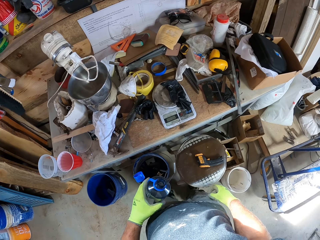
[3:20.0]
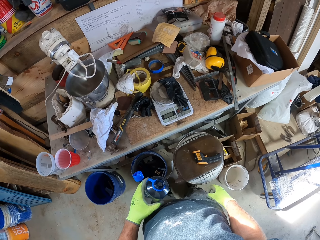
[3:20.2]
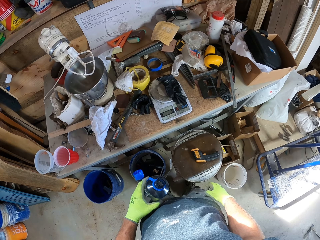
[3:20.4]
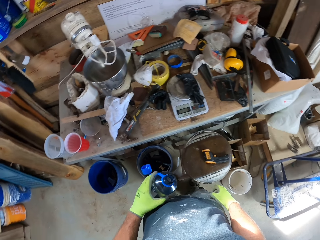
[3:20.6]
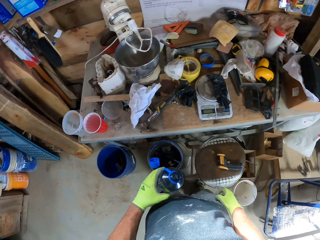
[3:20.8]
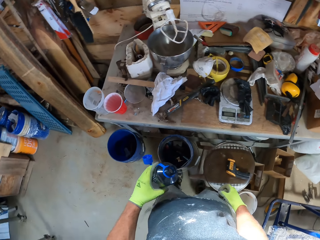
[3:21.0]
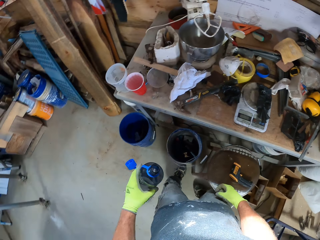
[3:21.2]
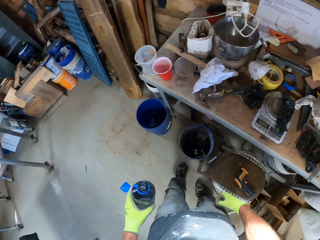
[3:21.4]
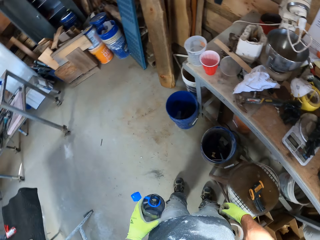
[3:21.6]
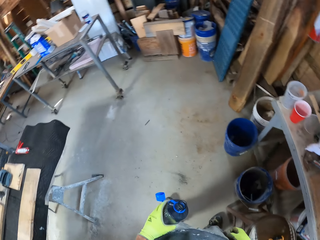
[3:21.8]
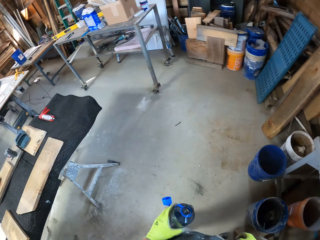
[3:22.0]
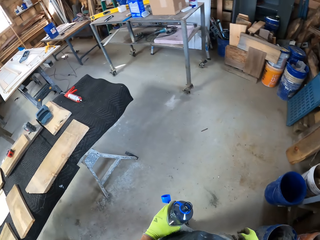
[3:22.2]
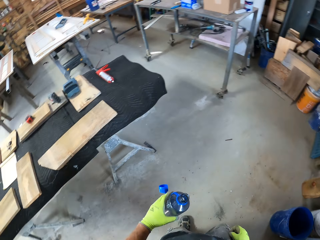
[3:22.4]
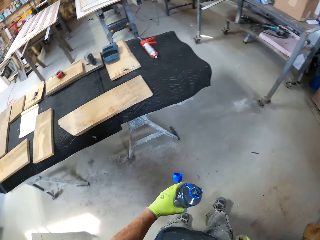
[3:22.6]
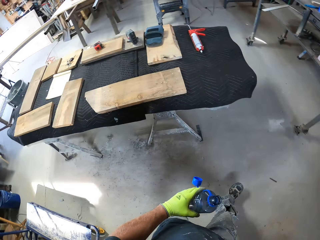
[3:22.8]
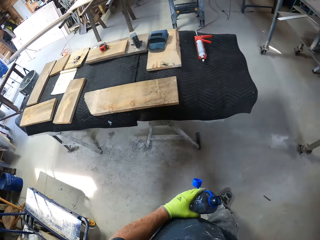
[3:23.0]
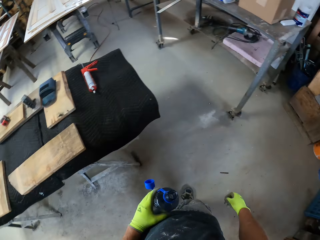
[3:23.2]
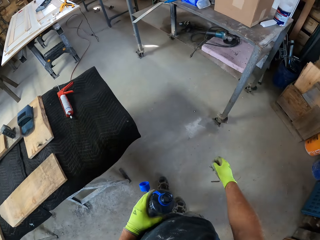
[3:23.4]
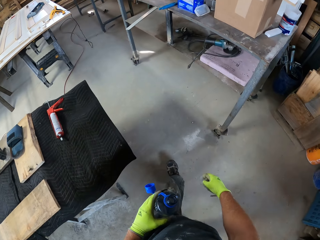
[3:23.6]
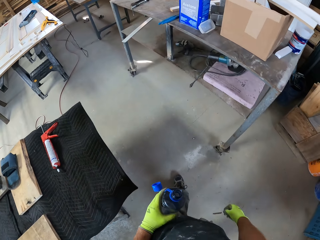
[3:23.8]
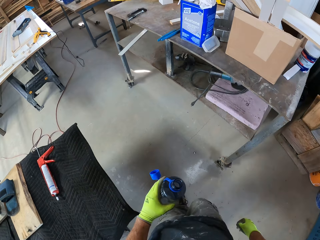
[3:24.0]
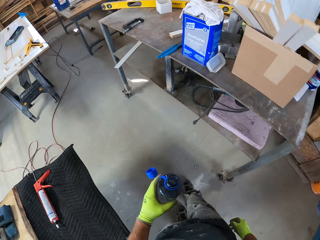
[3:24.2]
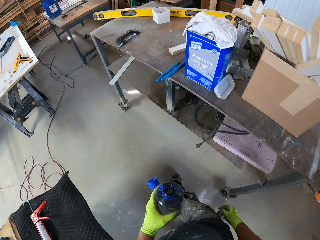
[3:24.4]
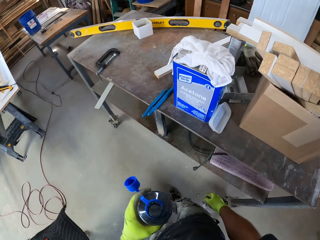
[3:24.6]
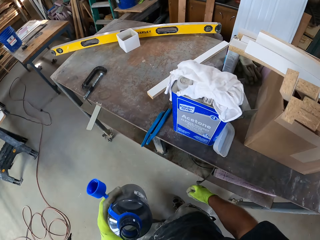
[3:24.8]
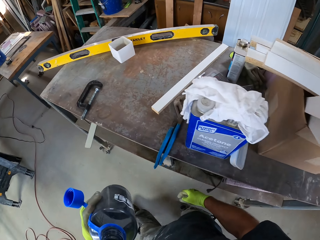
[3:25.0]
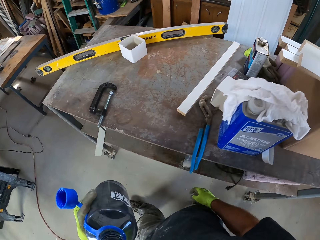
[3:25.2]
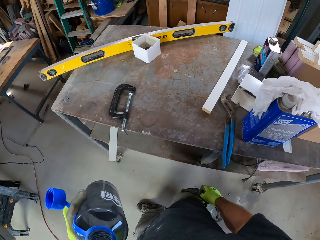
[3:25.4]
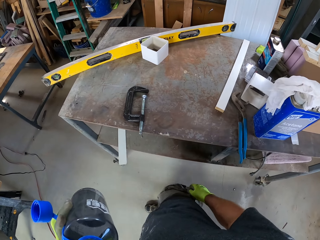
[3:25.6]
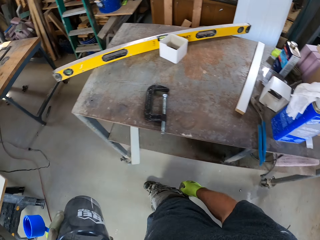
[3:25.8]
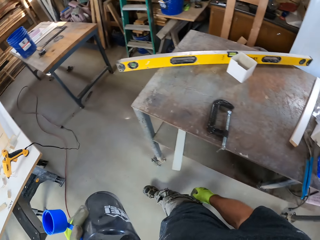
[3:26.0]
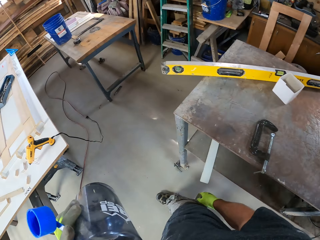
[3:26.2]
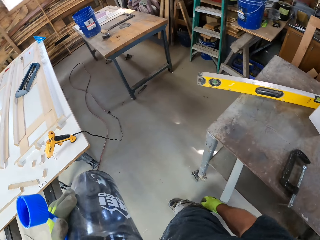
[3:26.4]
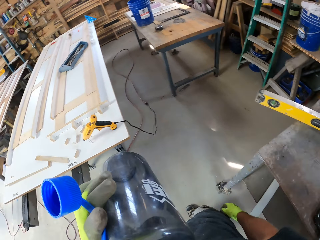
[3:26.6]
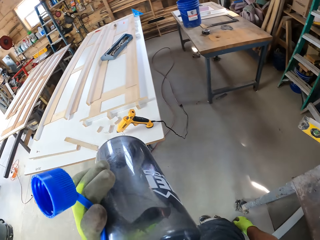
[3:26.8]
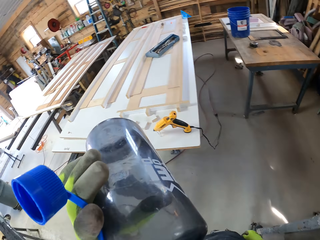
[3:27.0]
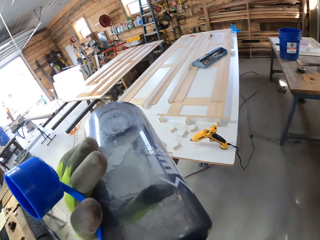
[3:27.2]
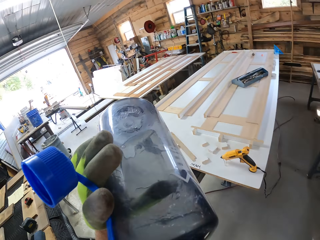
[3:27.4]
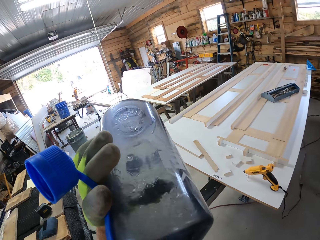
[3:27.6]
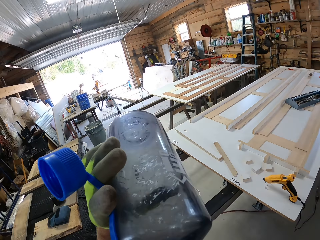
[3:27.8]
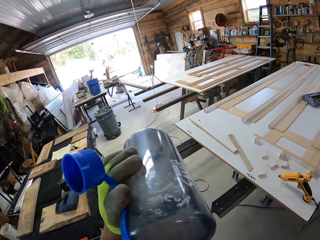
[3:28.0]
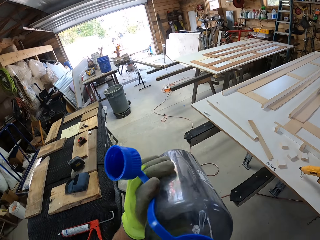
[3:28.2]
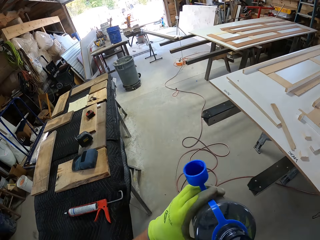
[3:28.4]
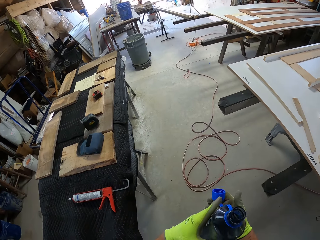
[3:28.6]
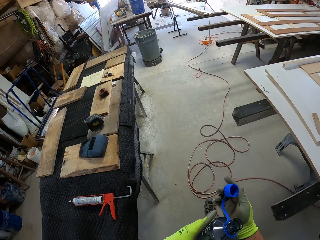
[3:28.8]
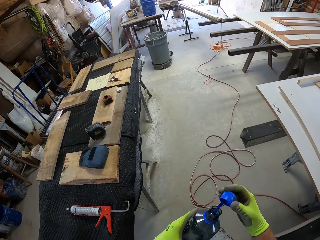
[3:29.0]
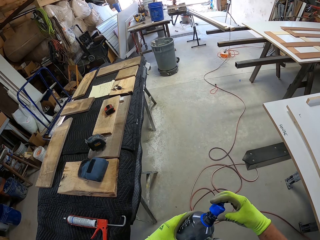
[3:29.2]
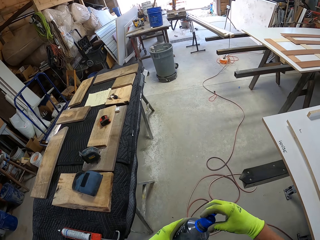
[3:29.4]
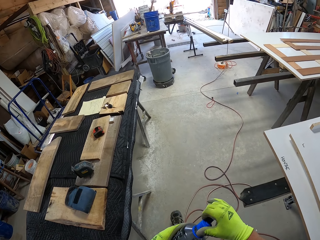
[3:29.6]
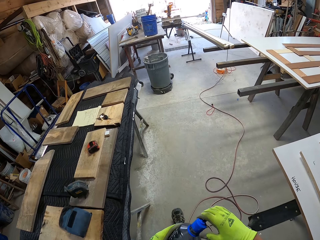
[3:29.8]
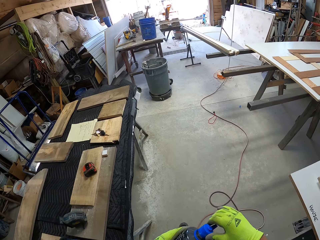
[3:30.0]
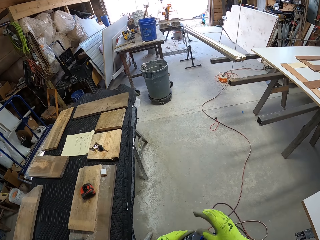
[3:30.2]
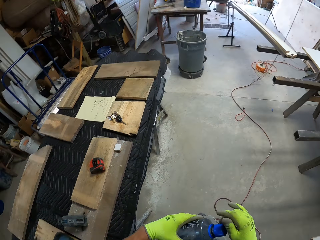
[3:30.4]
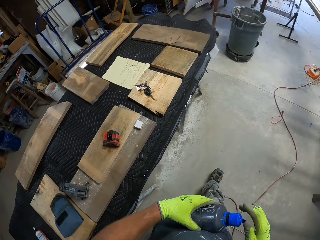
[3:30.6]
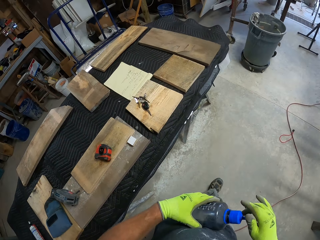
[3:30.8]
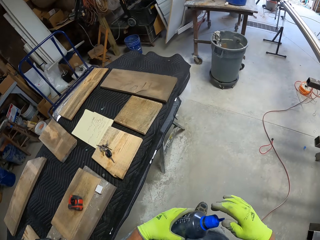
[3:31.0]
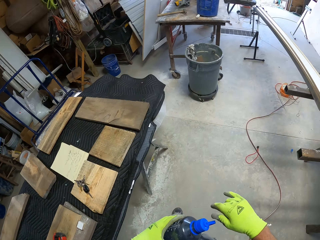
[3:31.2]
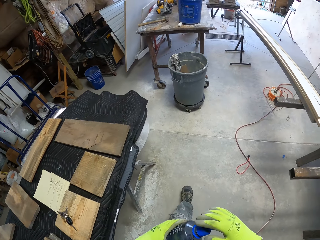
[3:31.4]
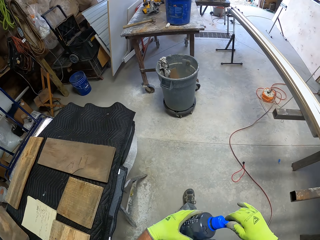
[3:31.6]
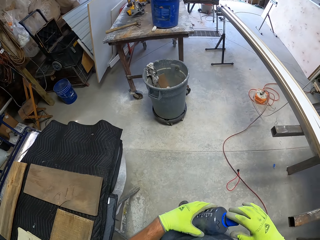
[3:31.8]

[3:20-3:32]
The camera wearer walks around the workshop. They drink the water in the water bottle. They close the water bottle lid and walk around the workshop.

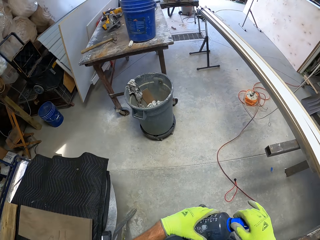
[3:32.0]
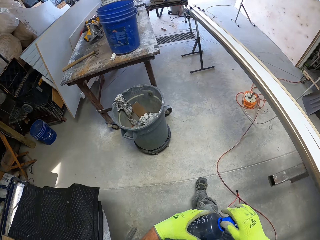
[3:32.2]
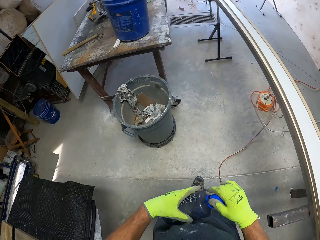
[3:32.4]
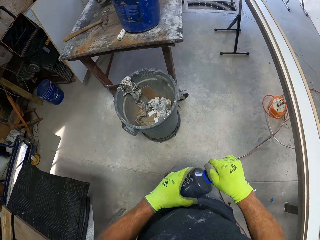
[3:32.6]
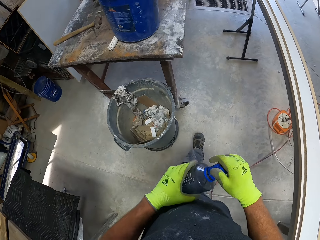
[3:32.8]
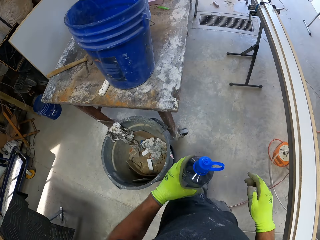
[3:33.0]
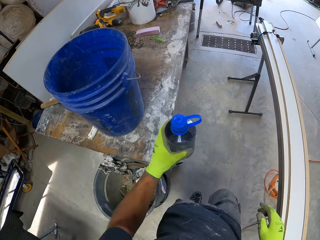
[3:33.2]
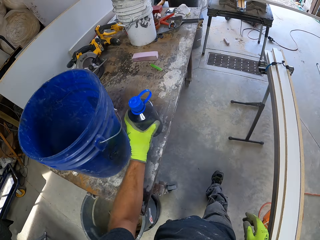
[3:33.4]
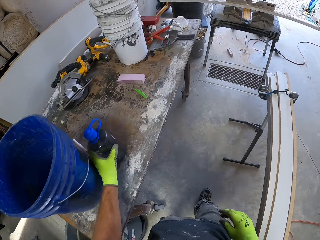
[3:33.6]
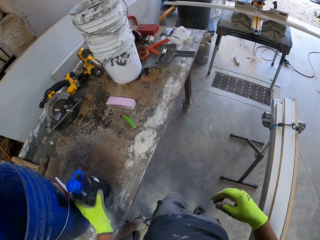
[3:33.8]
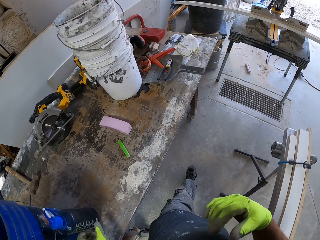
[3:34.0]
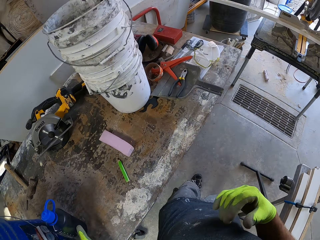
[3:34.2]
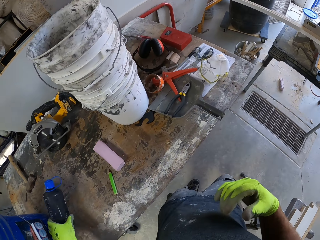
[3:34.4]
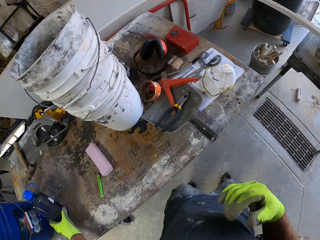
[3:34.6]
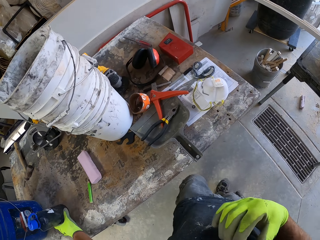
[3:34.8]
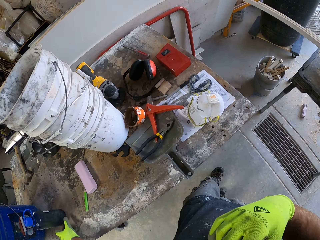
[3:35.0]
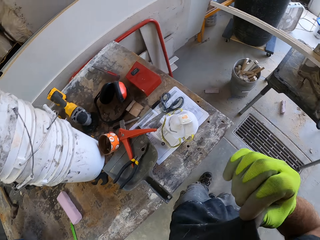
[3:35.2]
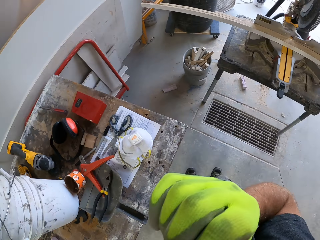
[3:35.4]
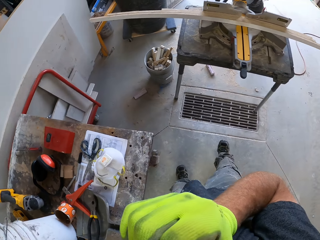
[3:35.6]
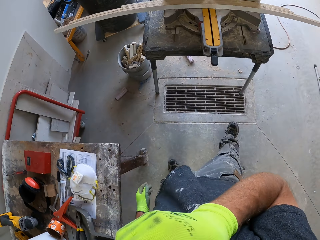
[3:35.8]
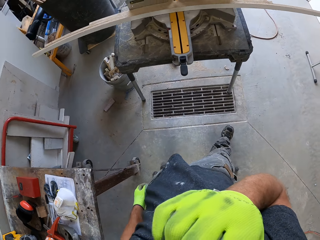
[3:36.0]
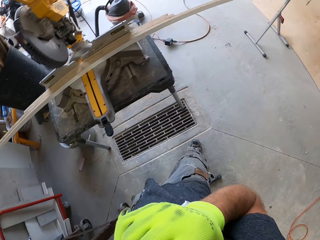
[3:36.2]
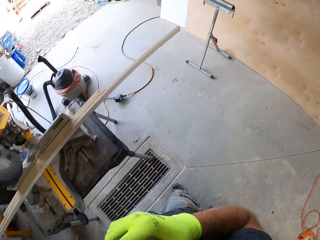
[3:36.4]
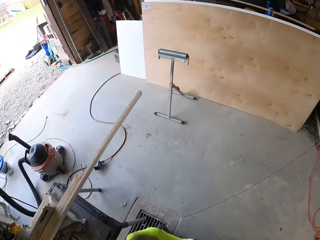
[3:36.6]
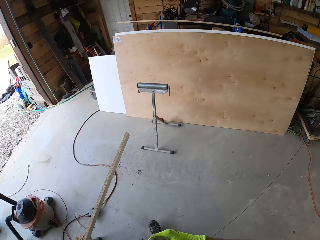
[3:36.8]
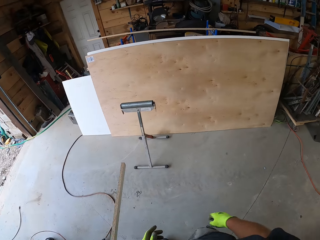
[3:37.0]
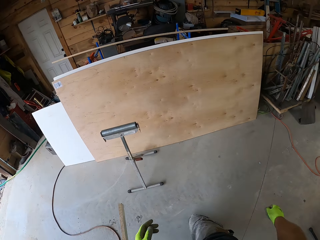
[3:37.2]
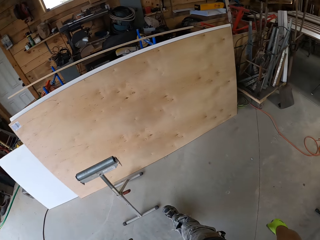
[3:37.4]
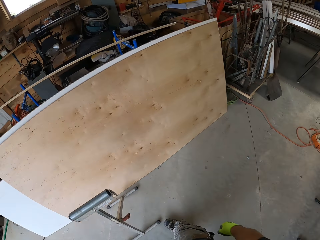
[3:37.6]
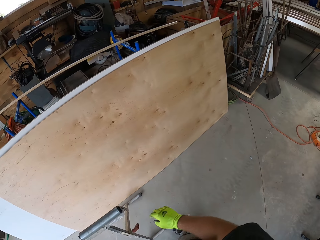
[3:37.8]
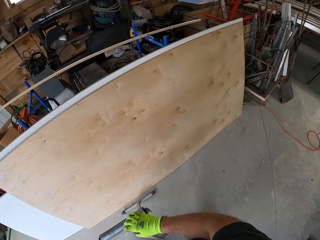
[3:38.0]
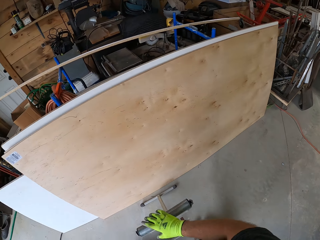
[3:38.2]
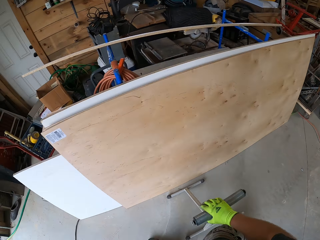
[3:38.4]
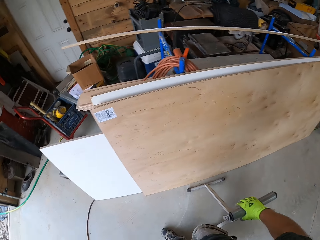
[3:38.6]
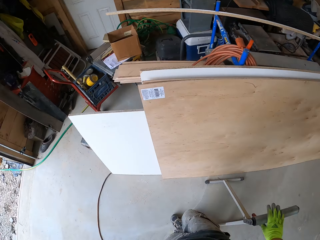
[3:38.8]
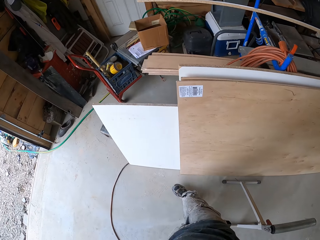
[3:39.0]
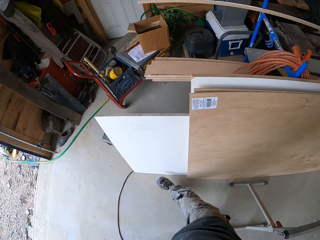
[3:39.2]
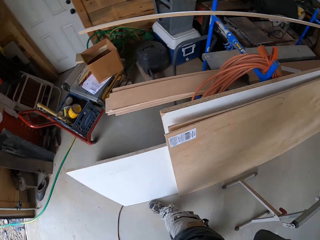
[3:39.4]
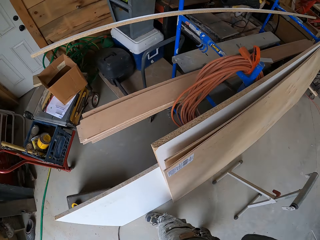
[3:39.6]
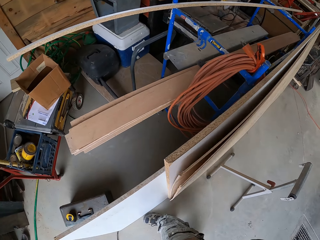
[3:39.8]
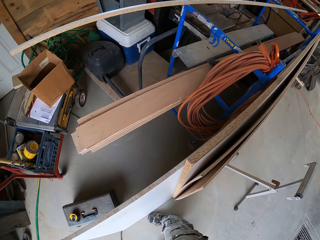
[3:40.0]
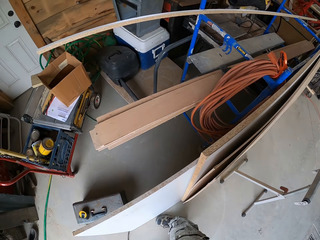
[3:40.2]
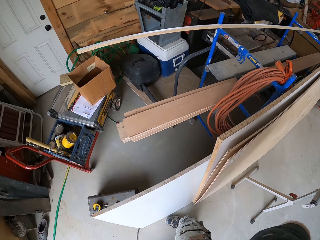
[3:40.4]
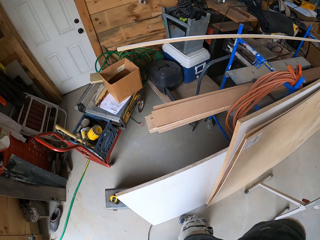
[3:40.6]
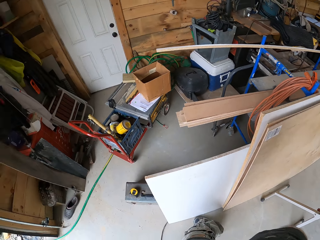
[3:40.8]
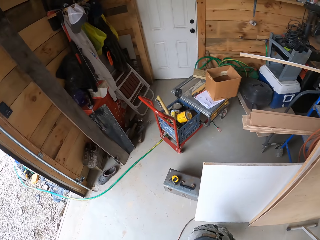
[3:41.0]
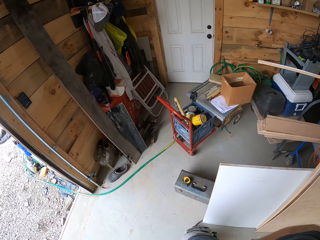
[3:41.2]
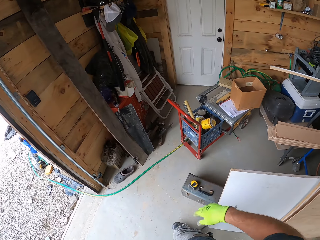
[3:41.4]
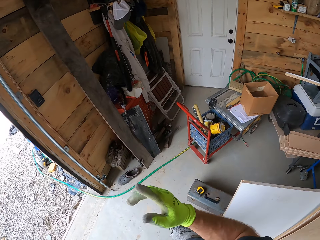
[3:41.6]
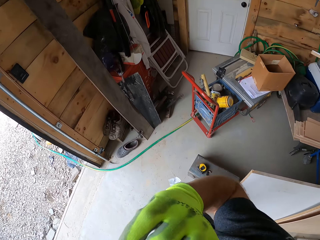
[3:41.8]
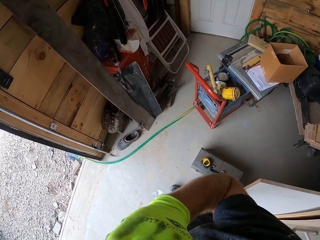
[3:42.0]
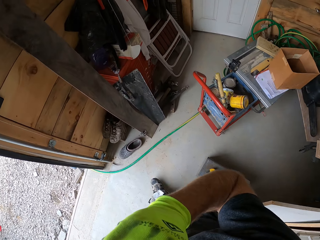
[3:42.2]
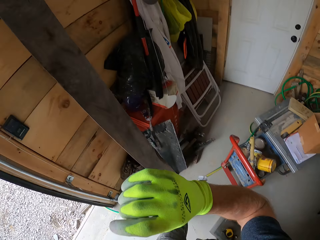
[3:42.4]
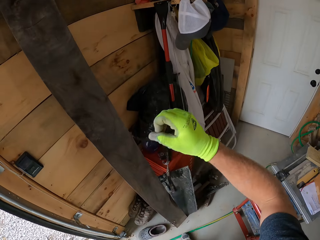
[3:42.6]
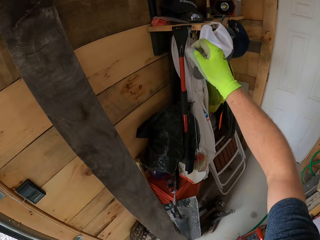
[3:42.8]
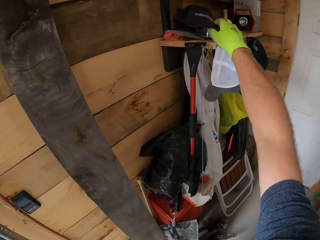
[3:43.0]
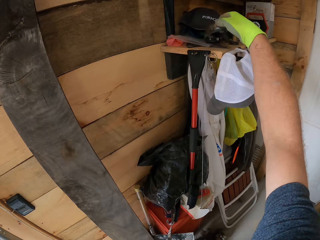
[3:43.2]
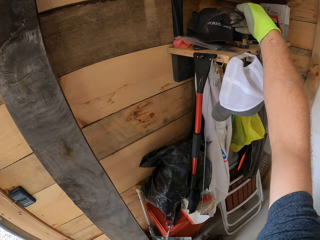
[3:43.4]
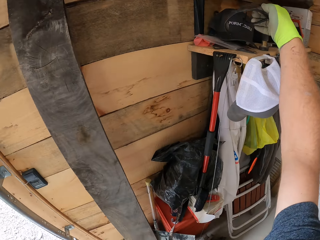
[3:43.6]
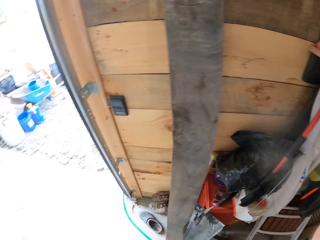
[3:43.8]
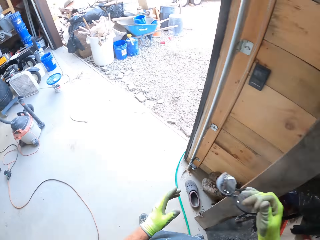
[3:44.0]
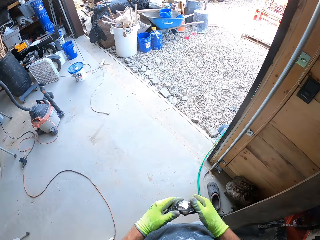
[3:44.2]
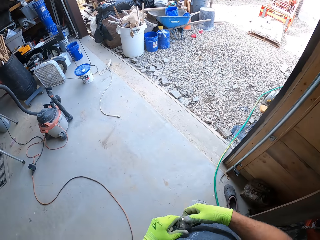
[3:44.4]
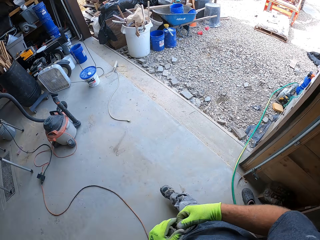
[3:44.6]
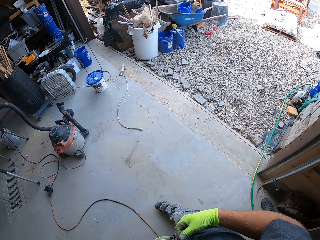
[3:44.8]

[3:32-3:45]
The camera wearer places the water bottle on the table. He walks around the workshop. He does something with his right hand. He holds an object. He walks around the workshop. He touches an iron. He does something with his right hand. He picks up the safety goggles on the shelf. He walks towards the compound saw.
